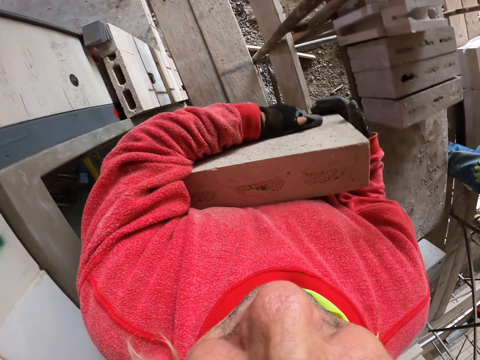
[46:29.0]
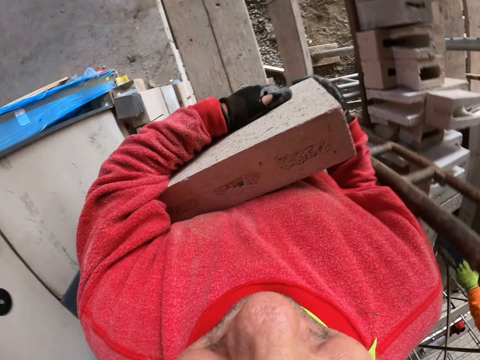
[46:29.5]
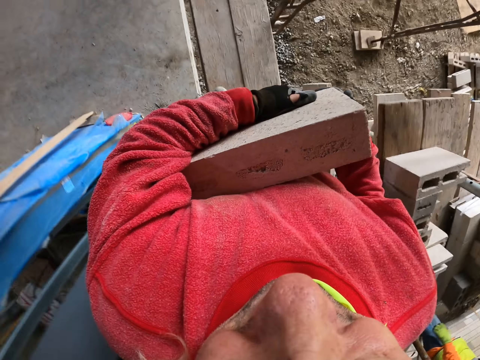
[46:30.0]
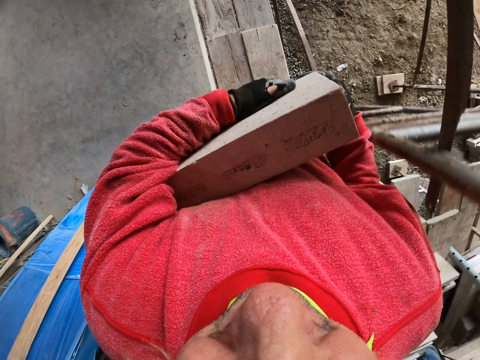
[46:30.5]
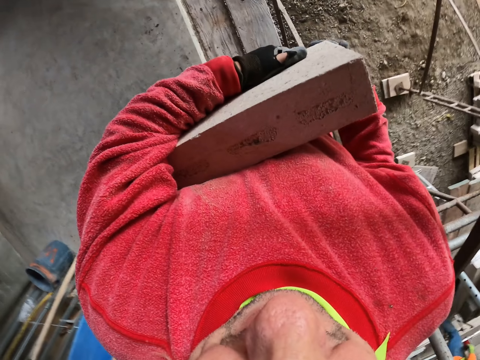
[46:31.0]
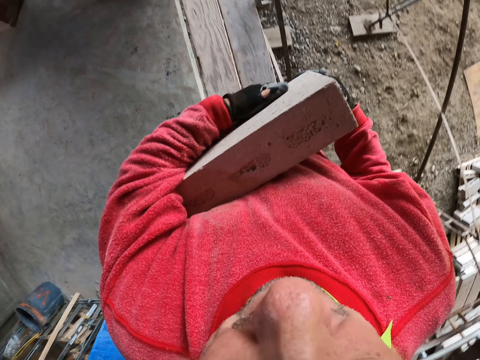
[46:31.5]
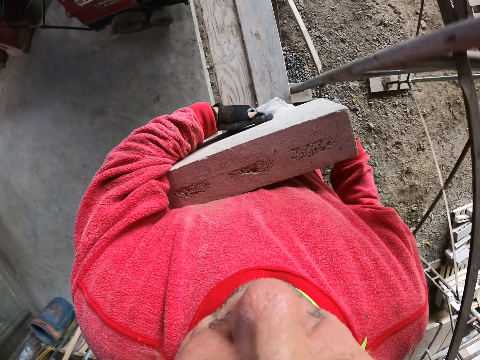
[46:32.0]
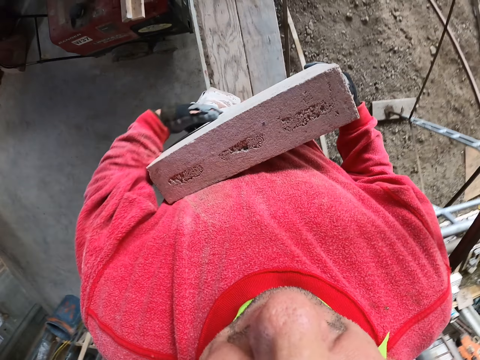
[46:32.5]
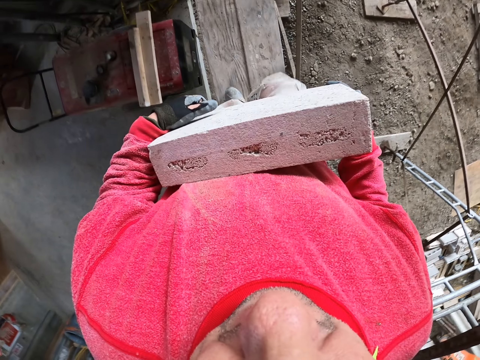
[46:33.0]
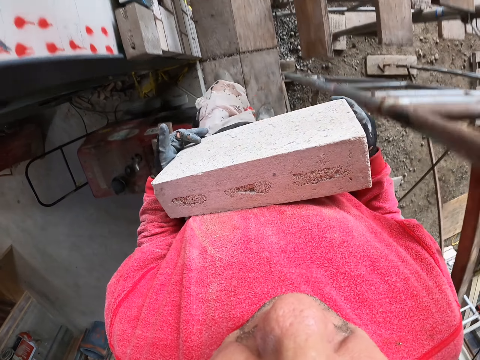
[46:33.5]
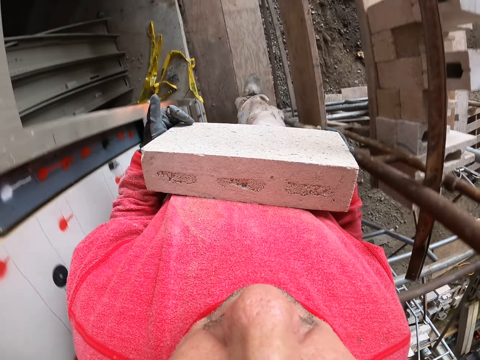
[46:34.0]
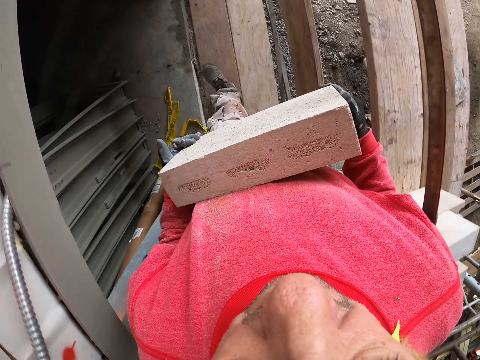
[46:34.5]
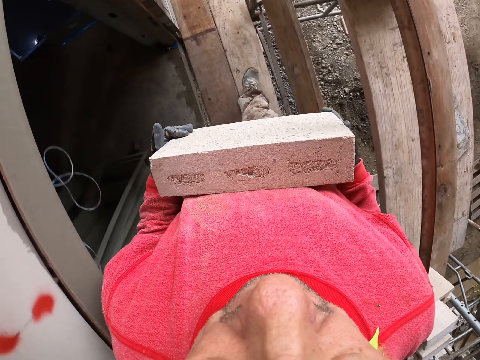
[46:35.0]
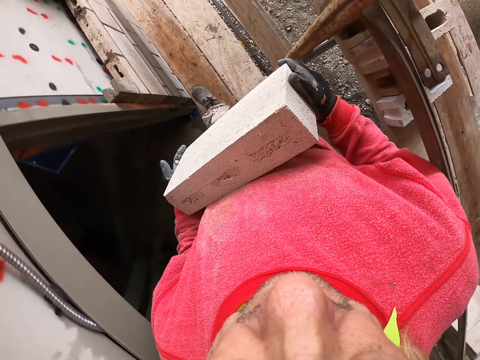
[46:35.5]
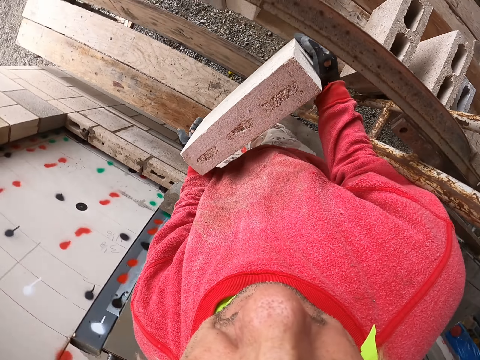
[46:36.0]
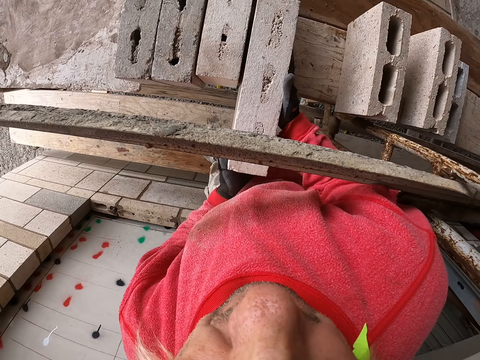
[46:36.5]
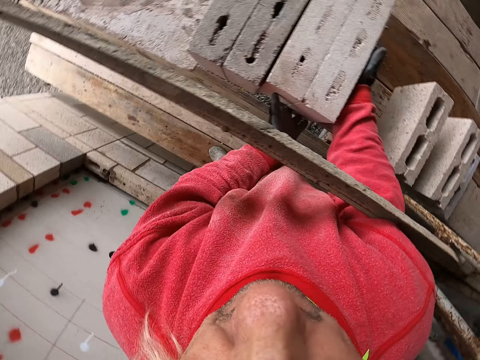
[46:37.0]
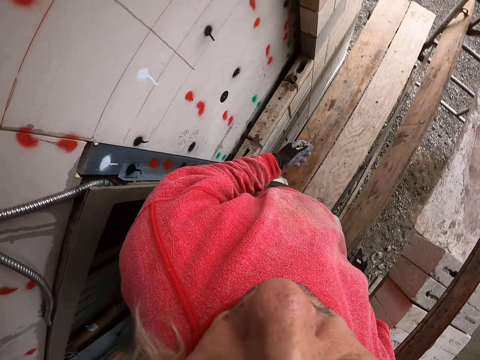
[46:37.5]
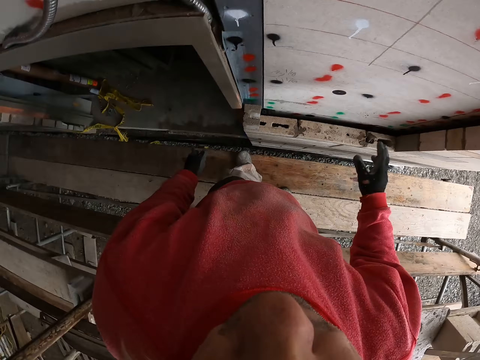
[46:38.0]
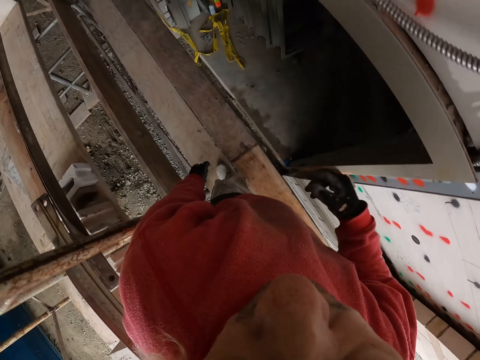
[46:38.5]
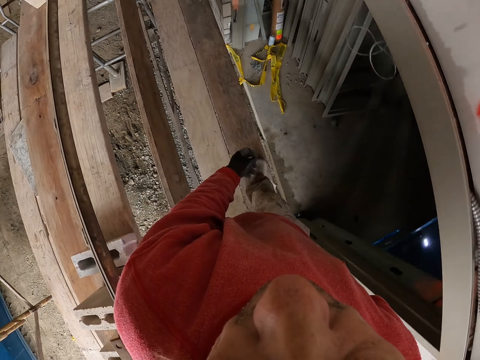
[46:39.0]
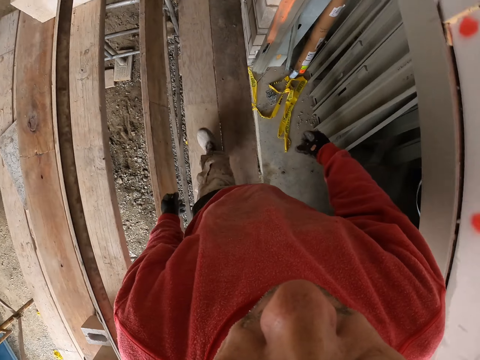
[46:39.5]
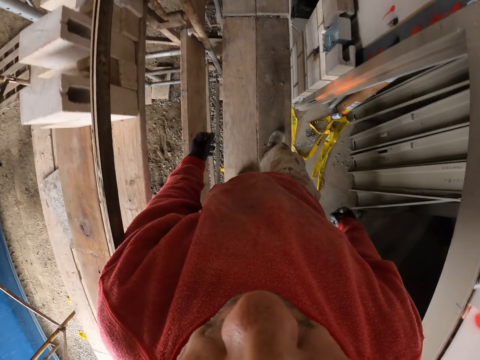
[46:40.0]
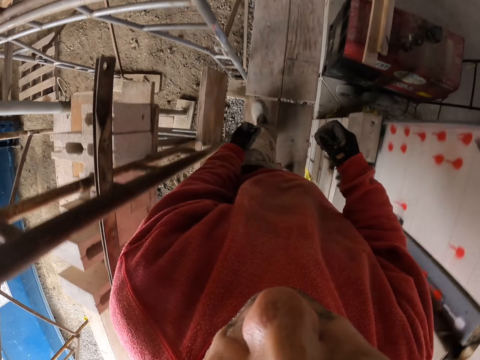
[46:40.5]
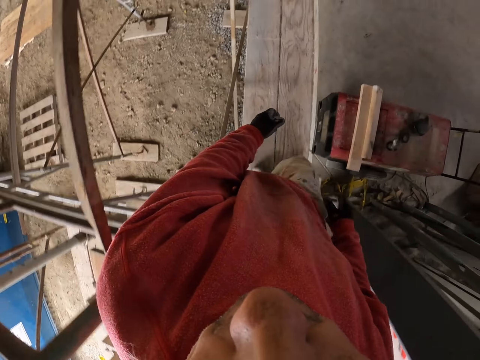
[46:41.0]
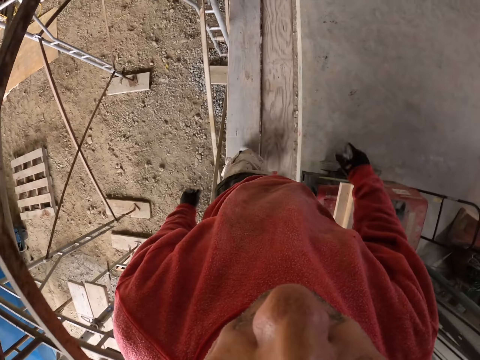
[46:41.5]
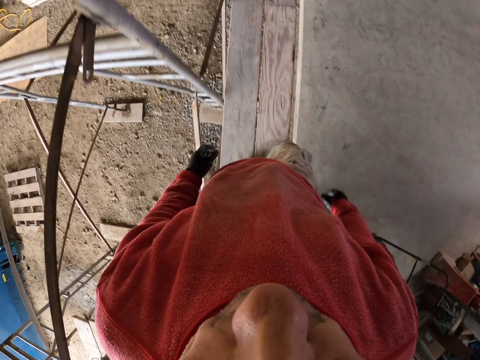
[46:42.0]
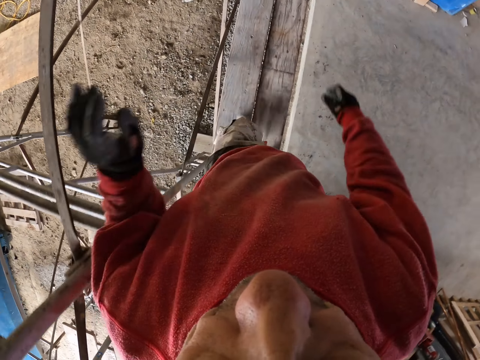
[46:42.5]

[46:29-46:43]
The camera wearer walks in the construction site. They put the brick down. They touch the bricks. They walk in the construction site.

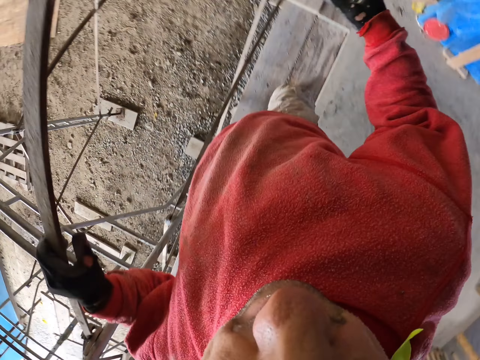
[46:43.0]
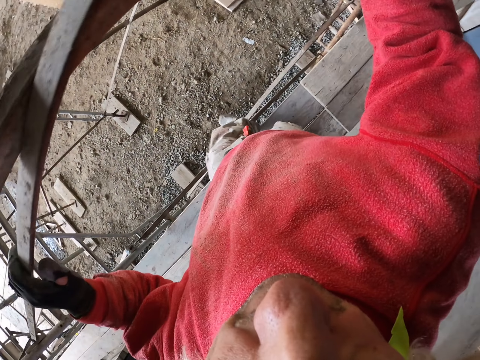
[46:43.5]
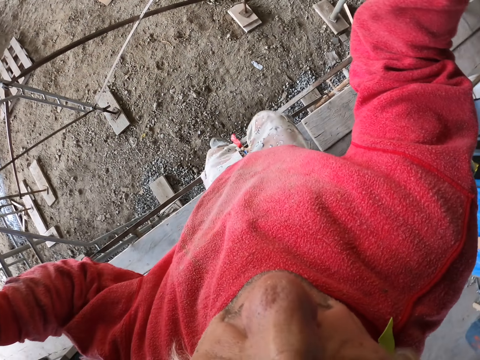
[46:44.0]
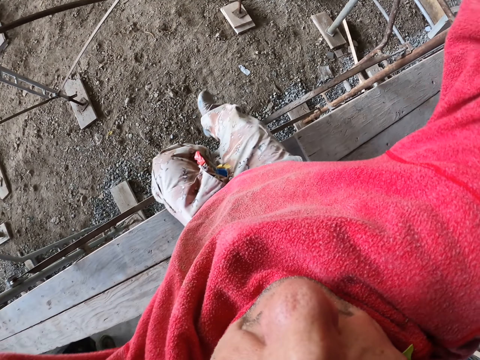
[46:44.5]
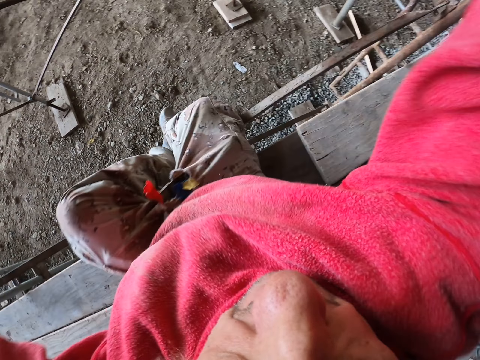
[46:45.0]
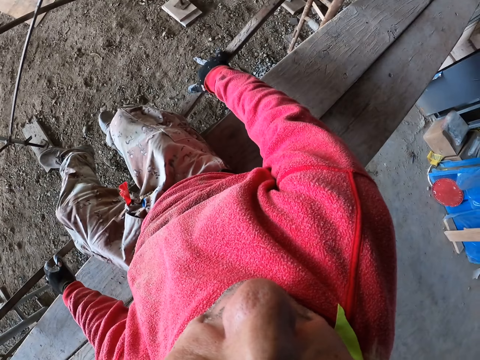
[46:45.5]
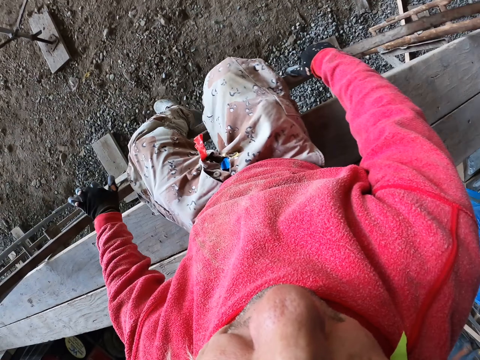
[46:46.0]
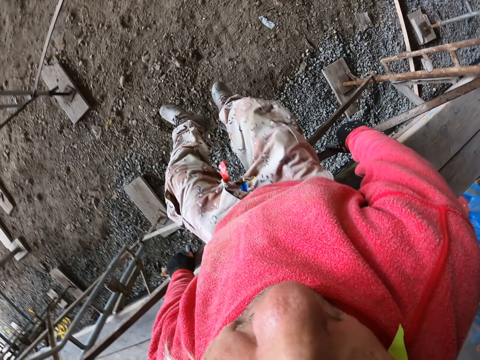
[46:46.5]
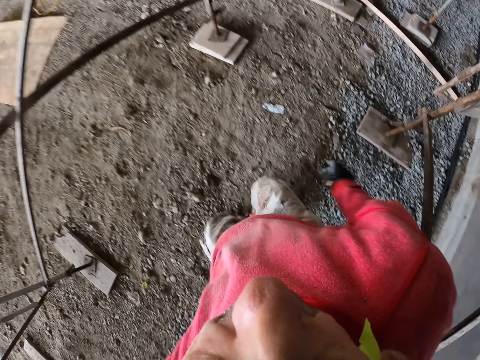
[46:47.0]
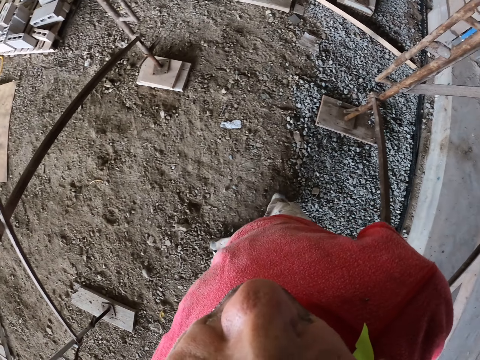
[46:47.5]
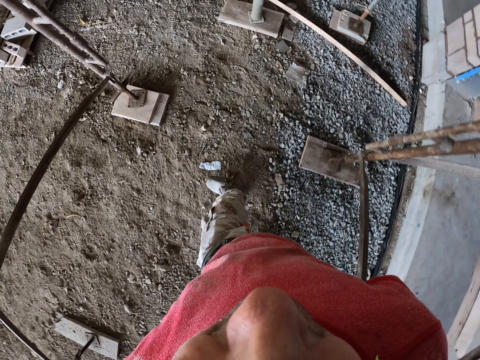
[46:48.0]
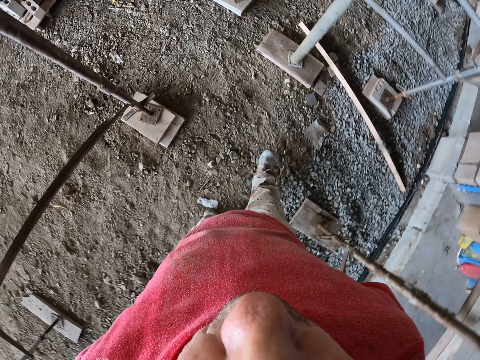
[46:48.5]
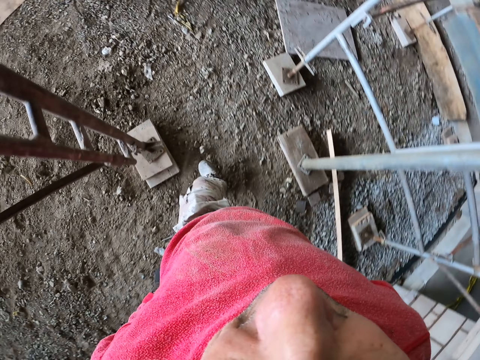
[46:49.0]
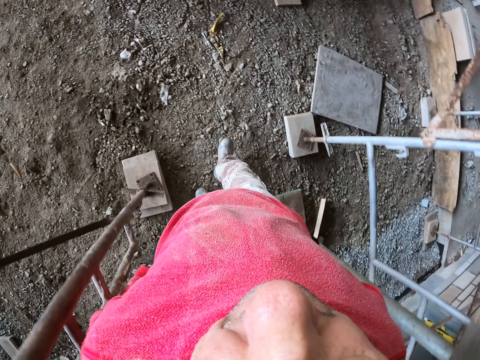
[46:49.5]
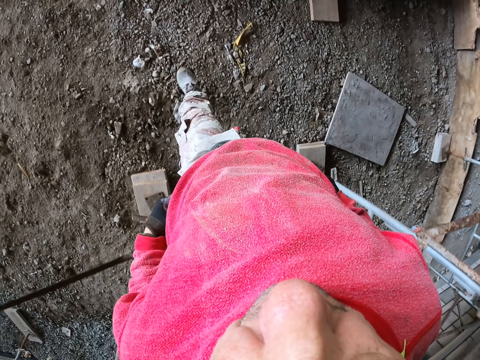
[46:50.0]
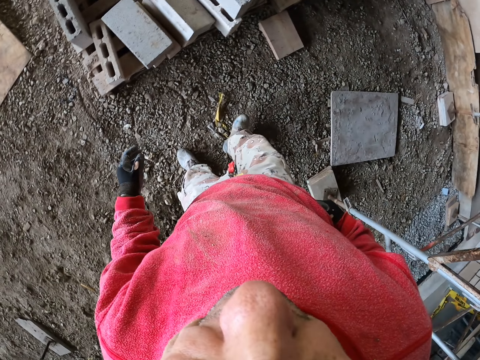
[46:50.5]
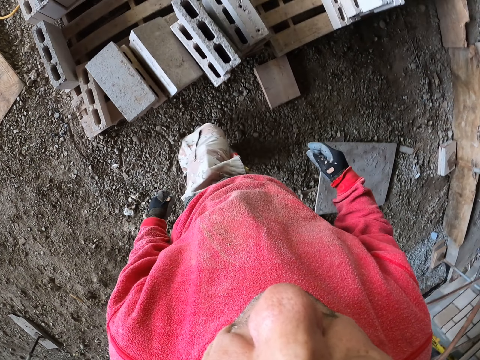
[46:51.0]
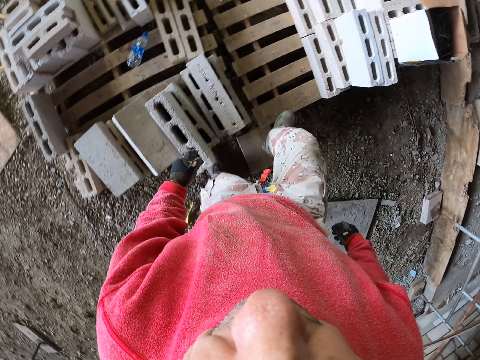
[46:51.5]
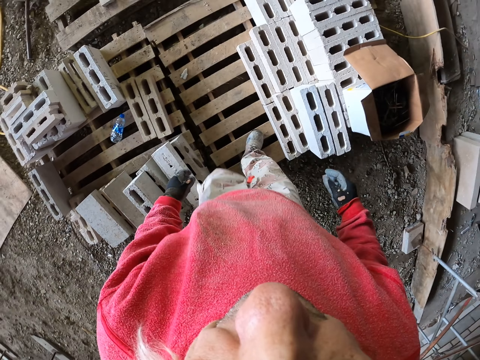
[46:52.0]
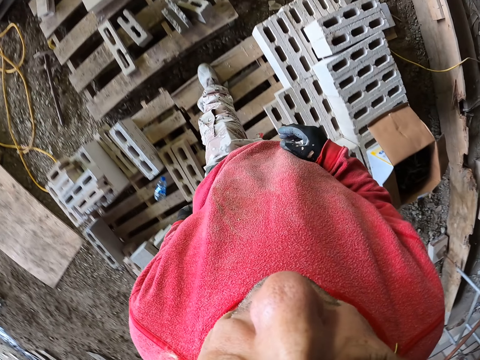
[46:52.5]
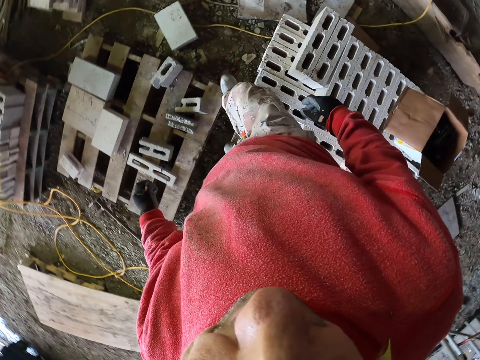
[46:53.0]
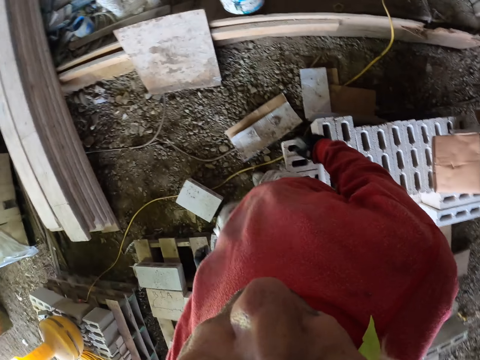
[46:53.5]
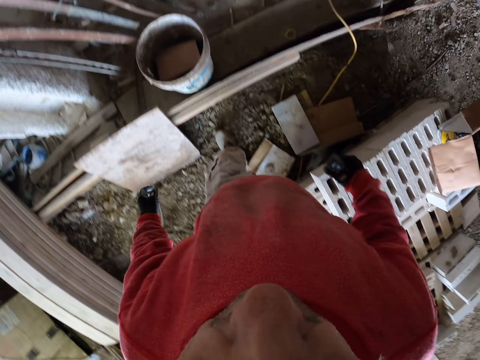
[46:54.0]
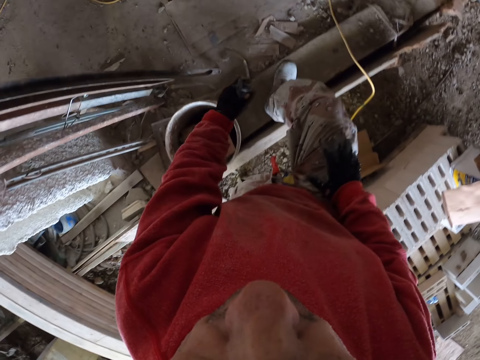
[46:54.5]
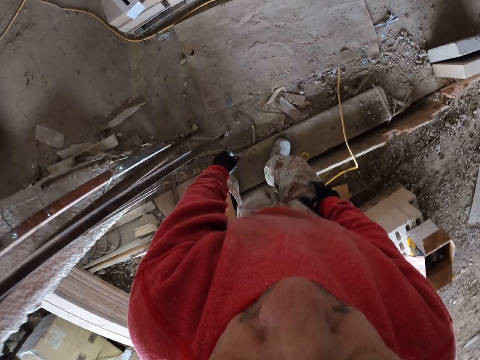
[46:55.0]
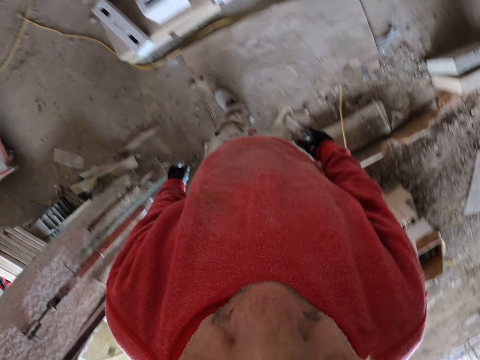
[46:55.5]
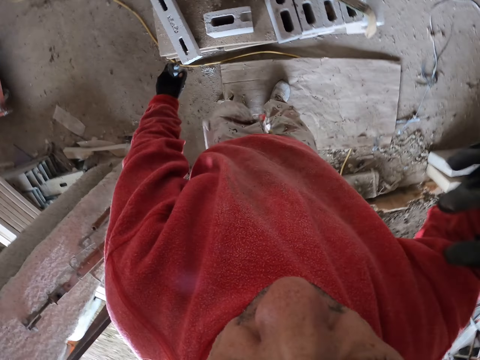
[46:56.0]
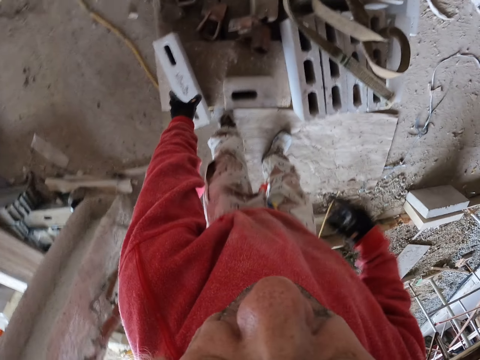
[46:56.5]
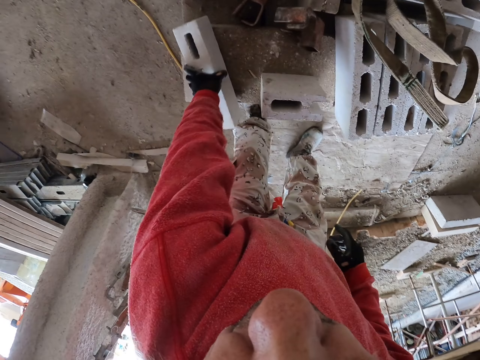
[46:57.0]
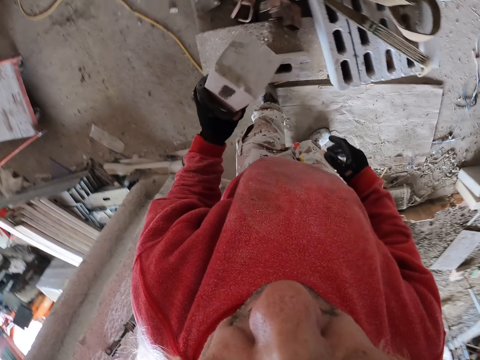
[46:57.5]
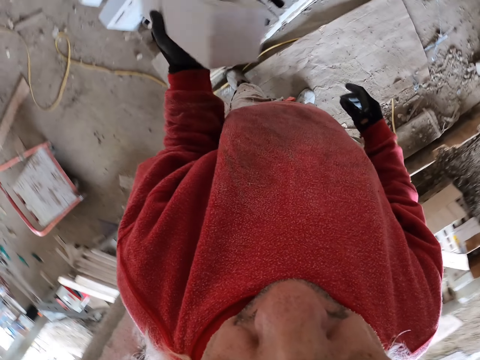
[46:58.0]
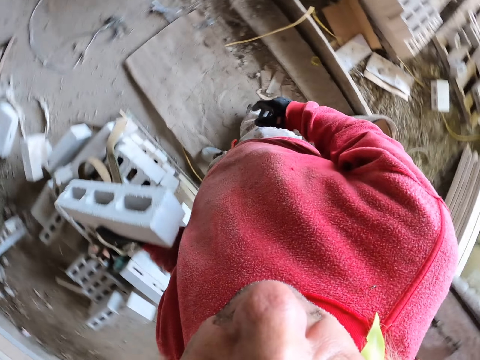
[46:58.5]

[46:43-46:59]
The camera wearer sits down. They jump down on the ground. They walk in the construction site. They touch the bricks. They grab a brick.
